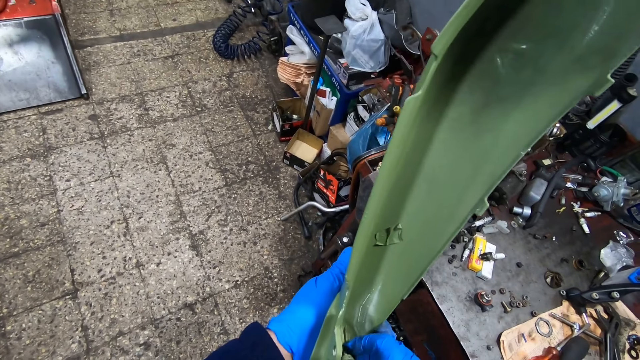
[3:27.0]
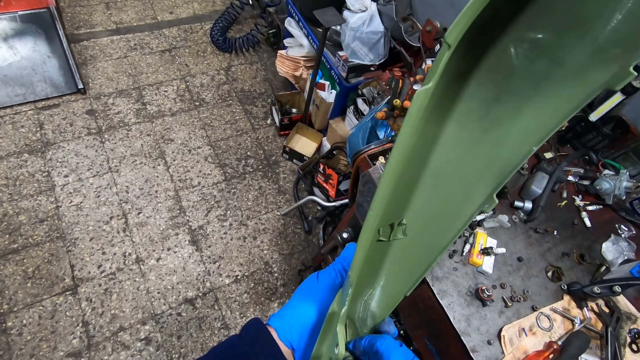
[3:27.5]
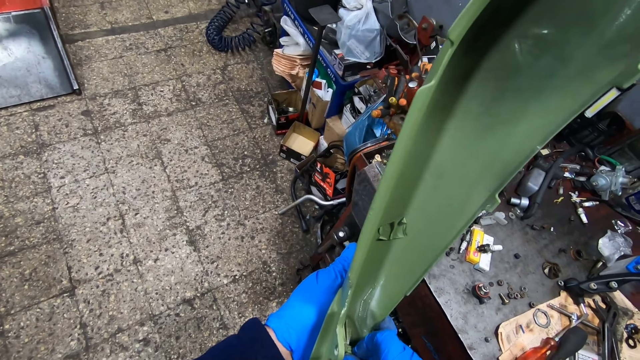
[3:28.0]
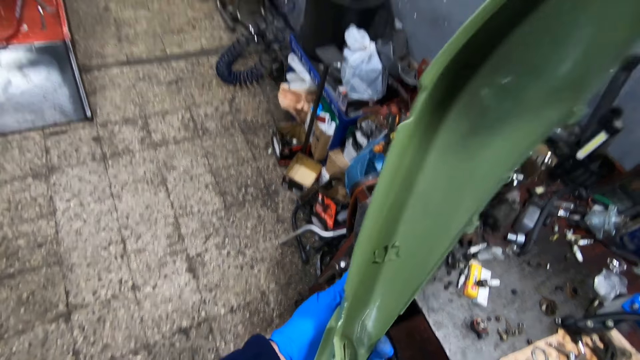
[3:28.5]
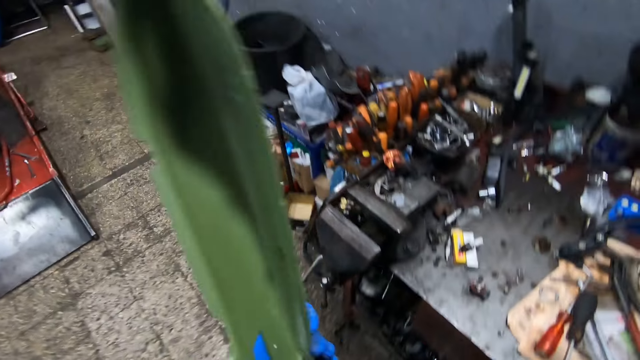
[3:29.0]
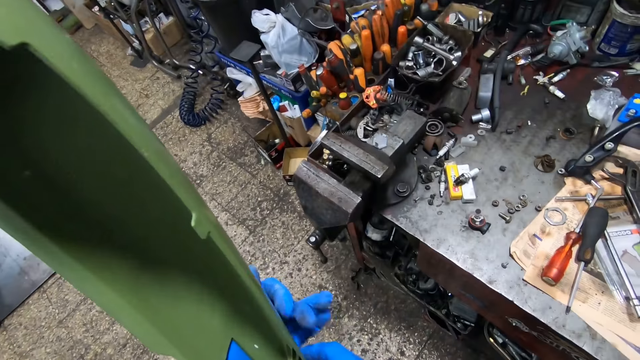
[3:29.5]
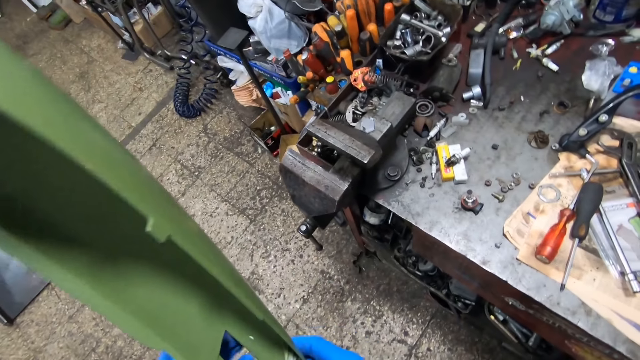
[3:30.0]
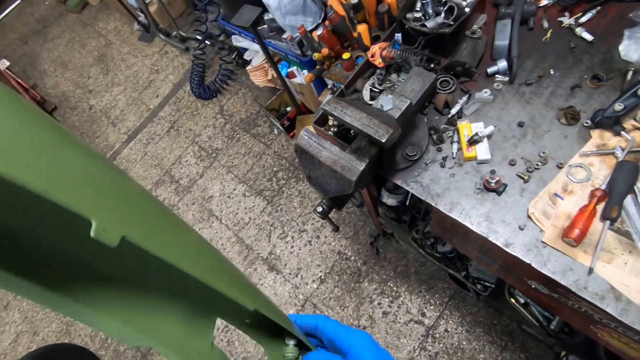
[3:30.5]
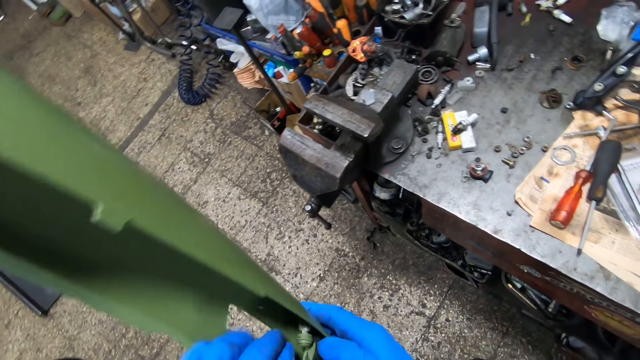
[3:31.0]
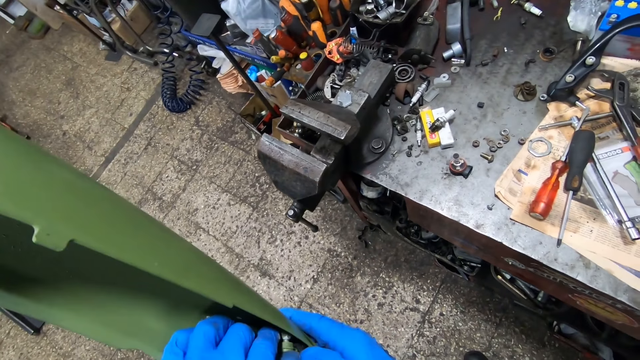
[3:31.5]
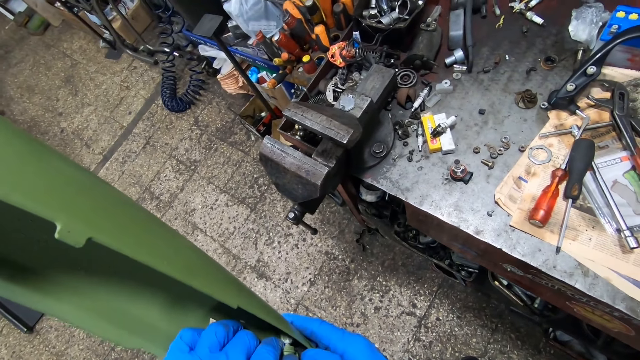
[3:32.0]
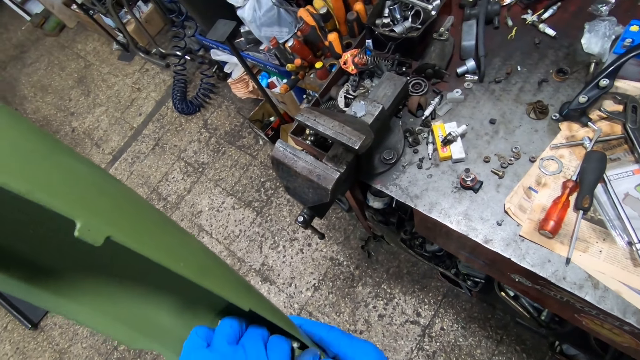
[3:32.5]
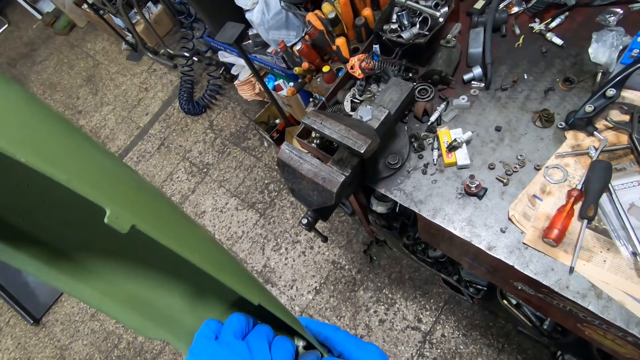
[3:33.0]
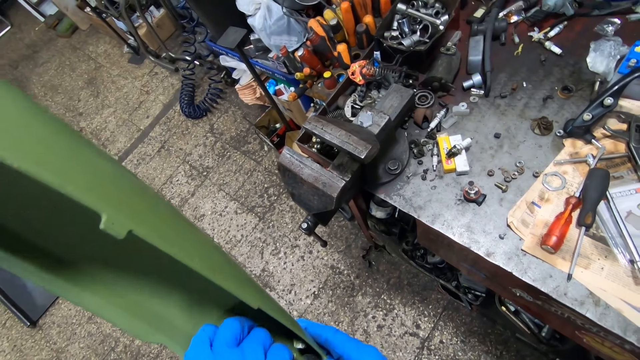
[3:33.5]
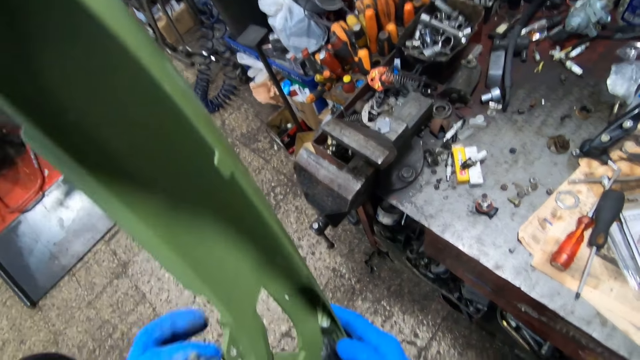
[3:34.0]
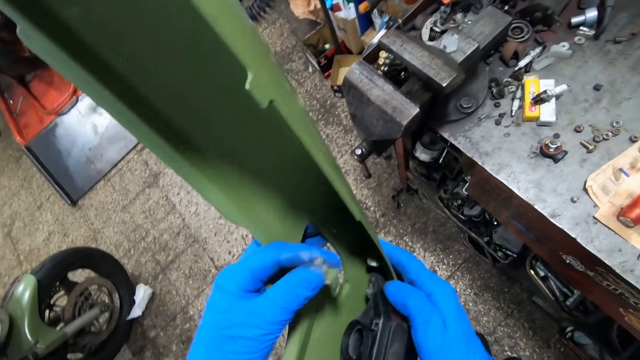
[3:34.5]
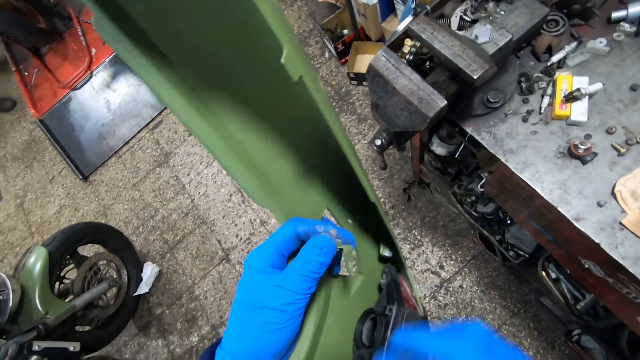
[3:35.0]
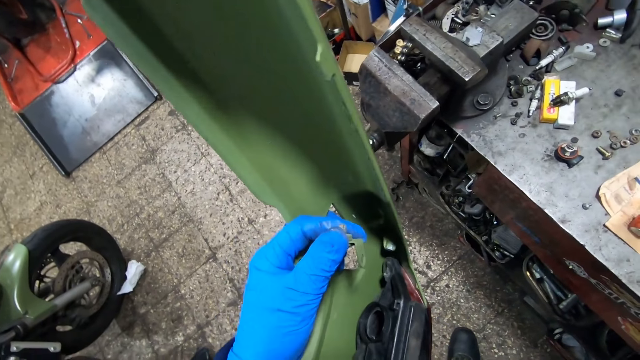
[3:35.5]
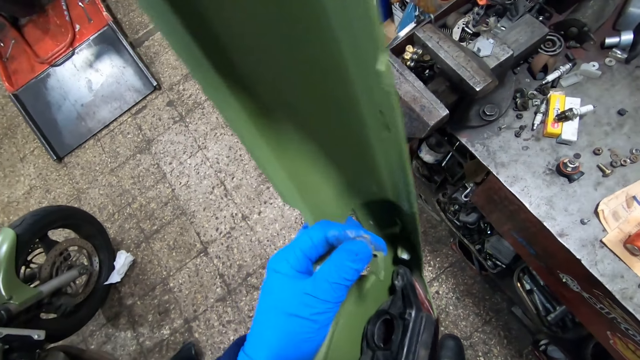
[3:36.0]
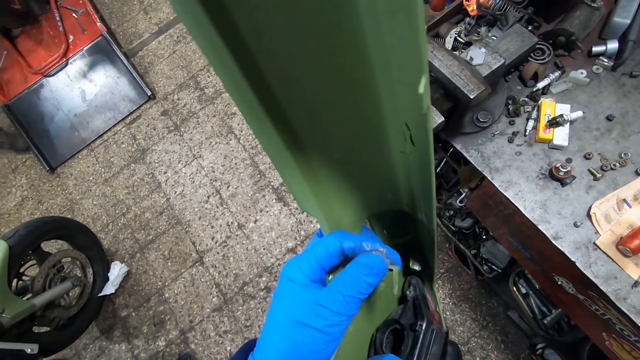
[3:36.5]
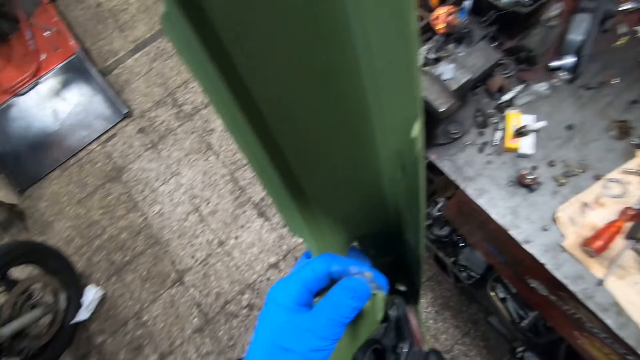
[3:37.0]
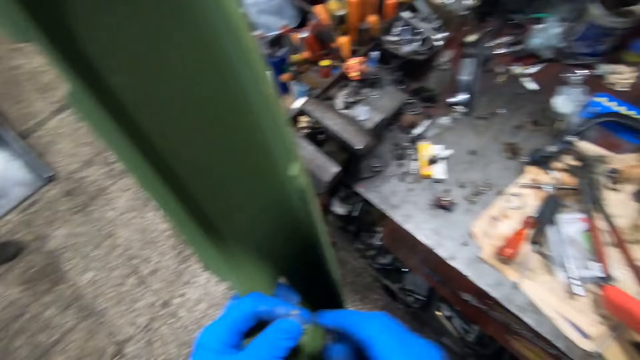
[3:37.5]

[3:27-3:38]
The camera wearer puts the clip inside the rear fender with his right gloved hand. He picks the clip from the rear fender with his gloved left hand. He holds the motor bike part with his hands. A man walks on the floor.

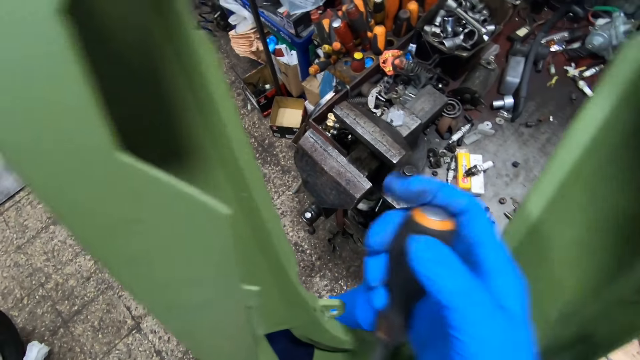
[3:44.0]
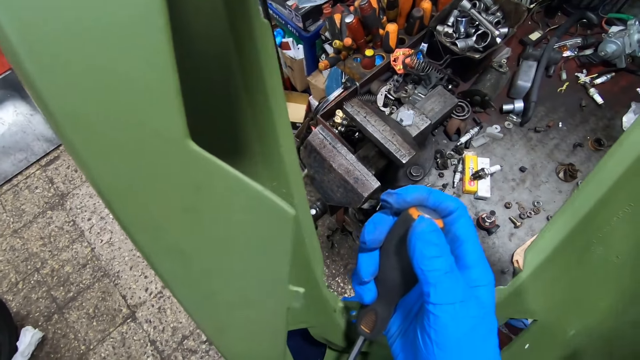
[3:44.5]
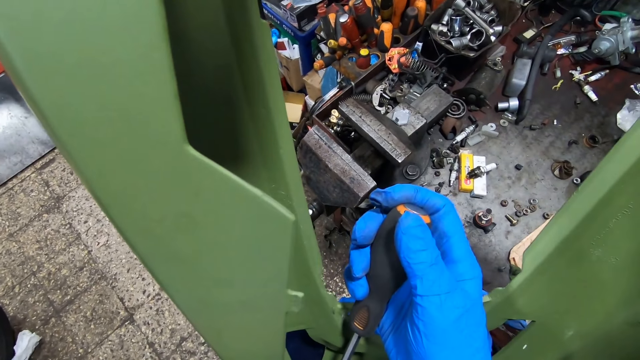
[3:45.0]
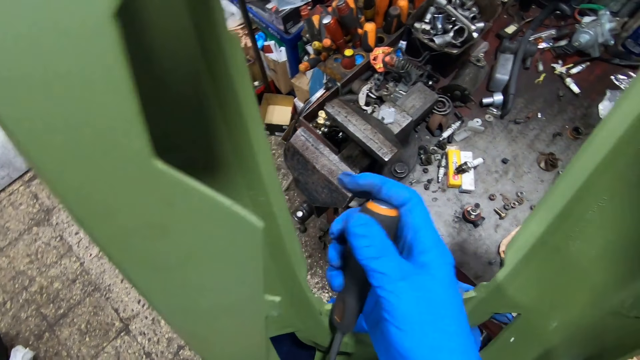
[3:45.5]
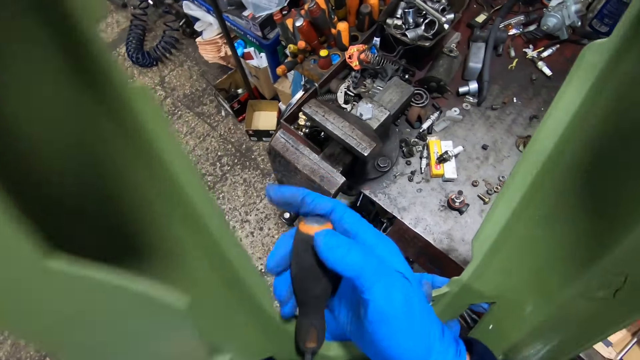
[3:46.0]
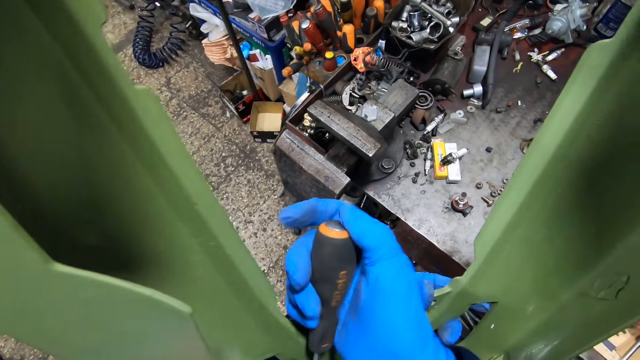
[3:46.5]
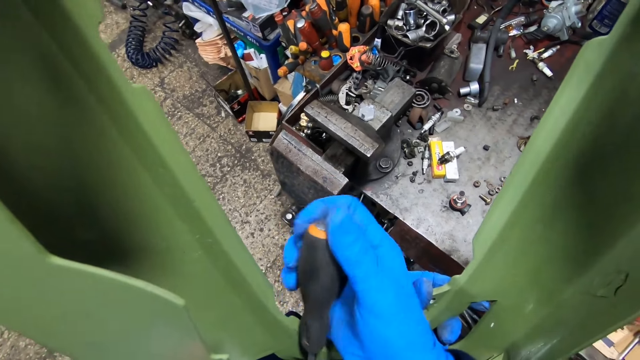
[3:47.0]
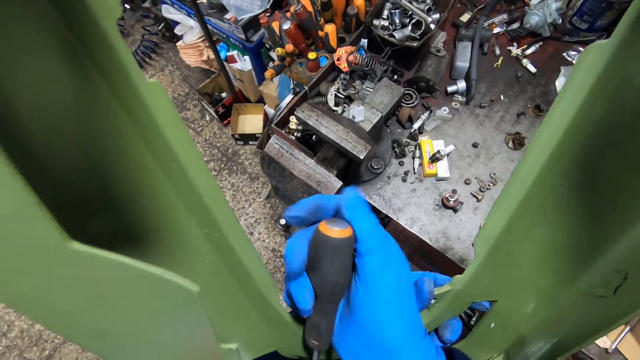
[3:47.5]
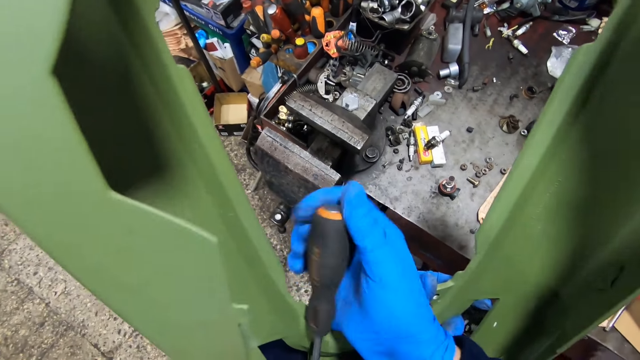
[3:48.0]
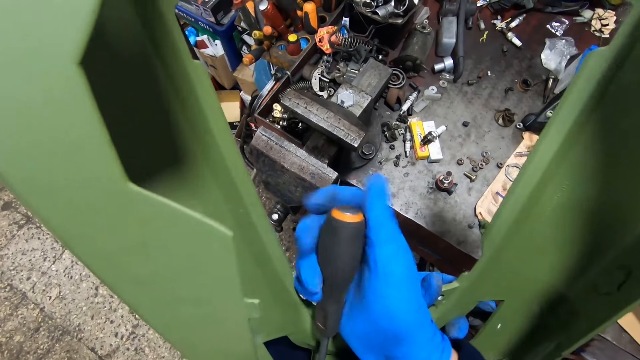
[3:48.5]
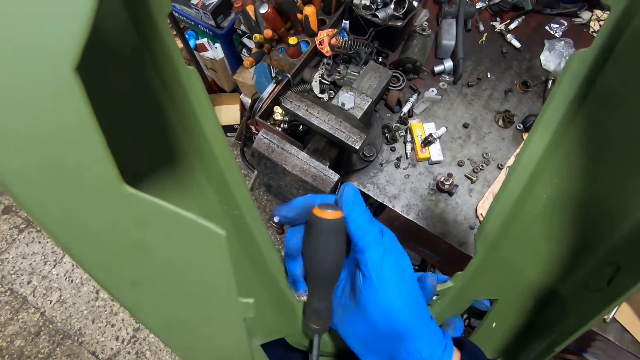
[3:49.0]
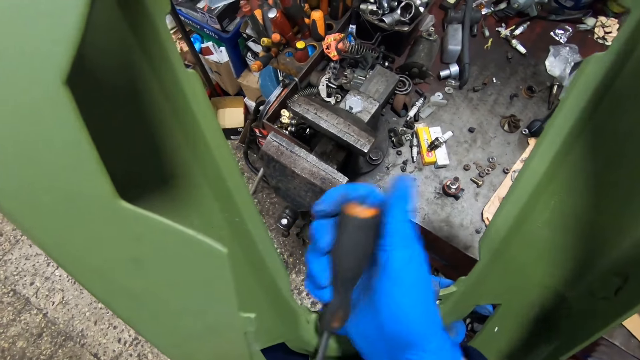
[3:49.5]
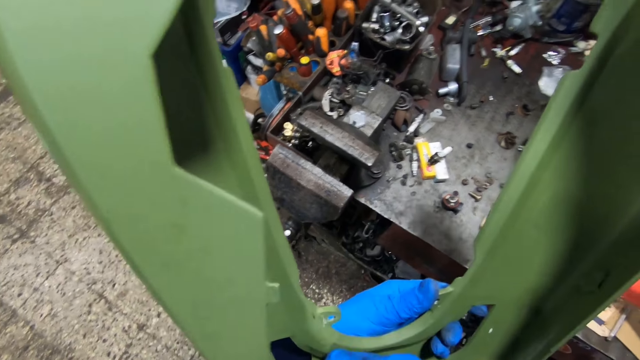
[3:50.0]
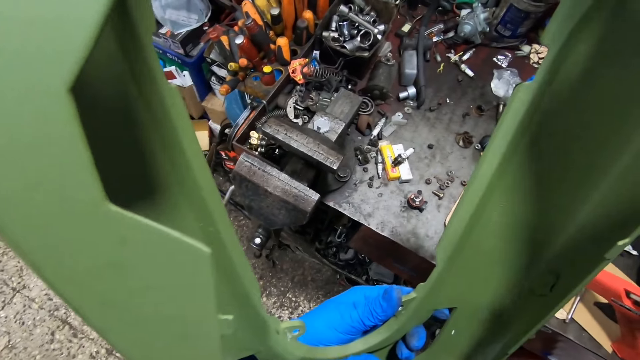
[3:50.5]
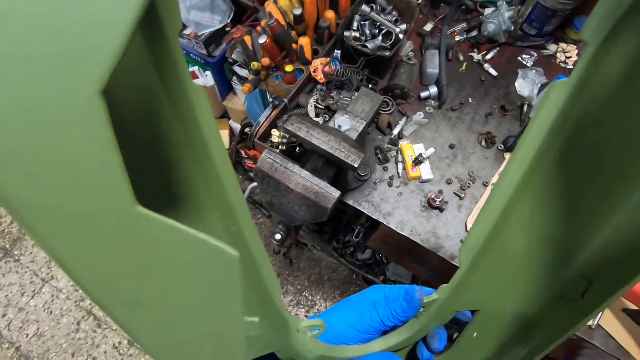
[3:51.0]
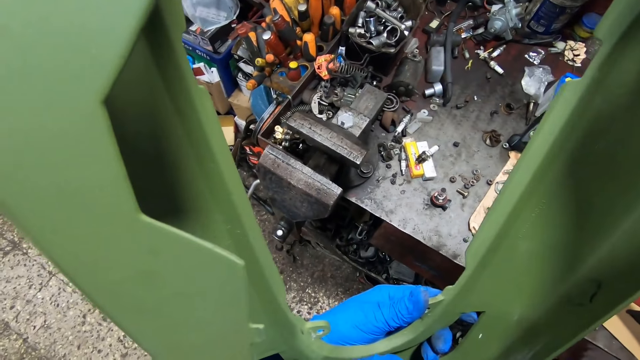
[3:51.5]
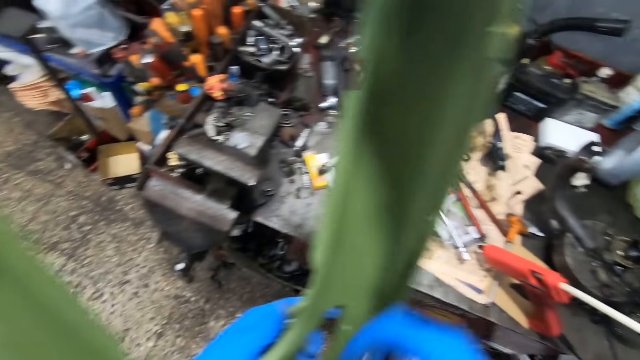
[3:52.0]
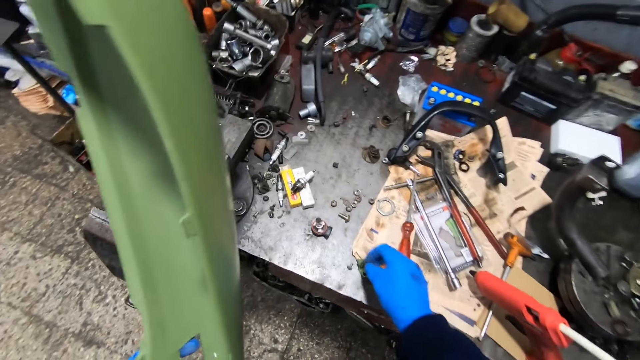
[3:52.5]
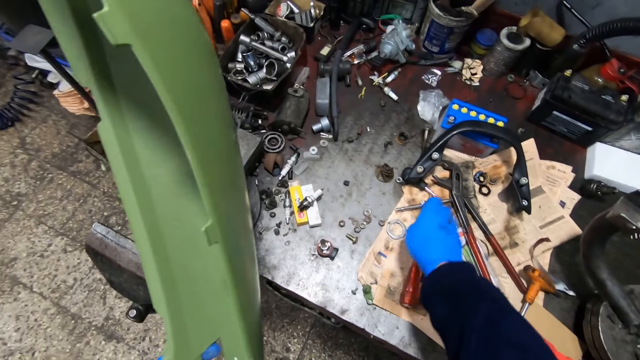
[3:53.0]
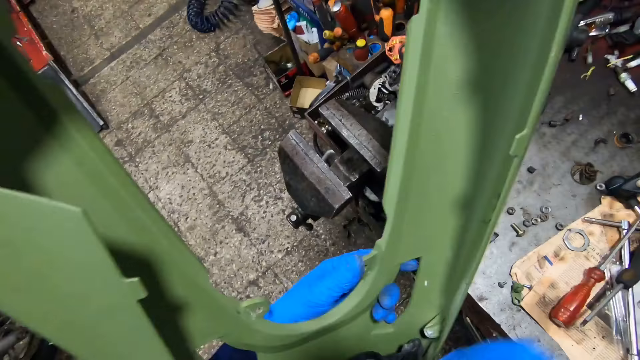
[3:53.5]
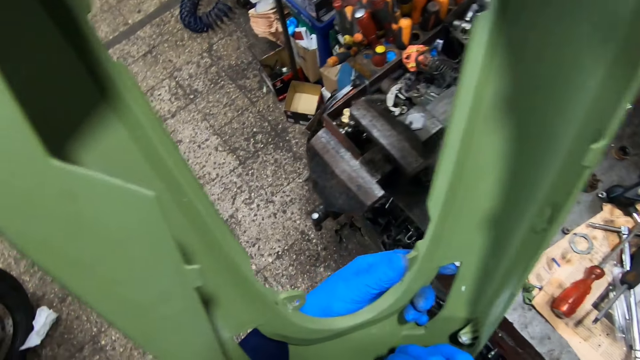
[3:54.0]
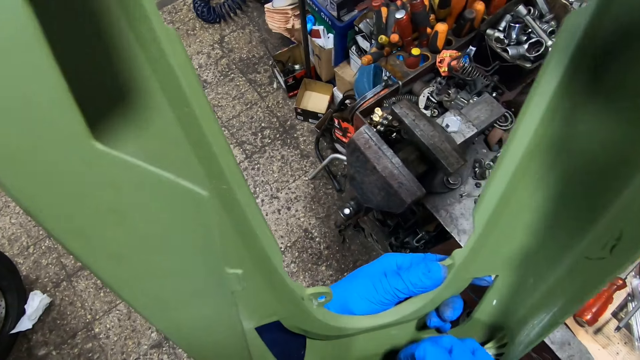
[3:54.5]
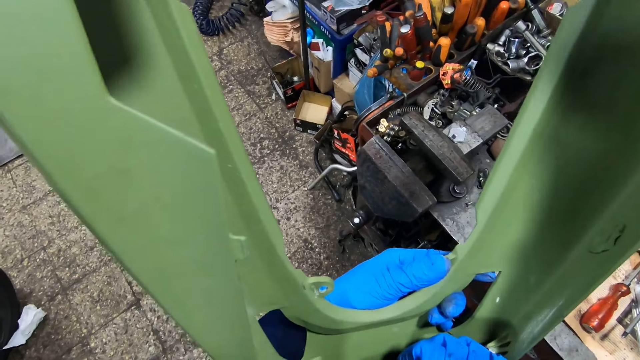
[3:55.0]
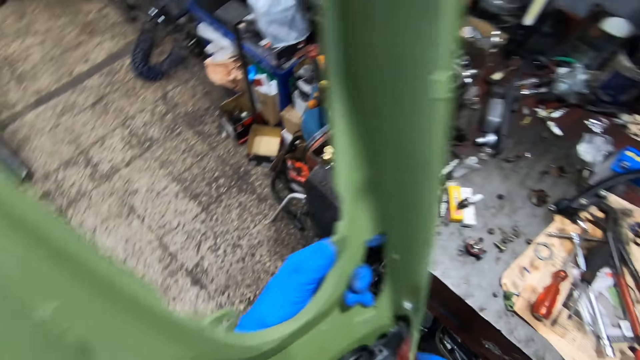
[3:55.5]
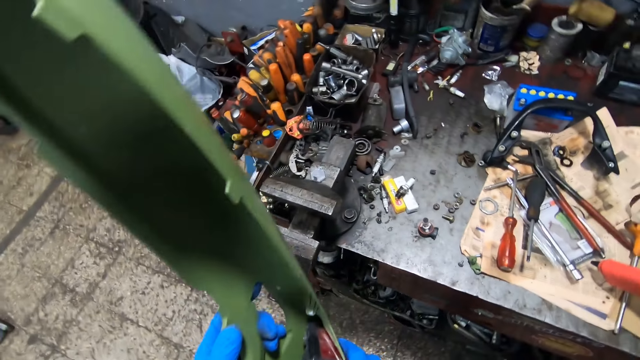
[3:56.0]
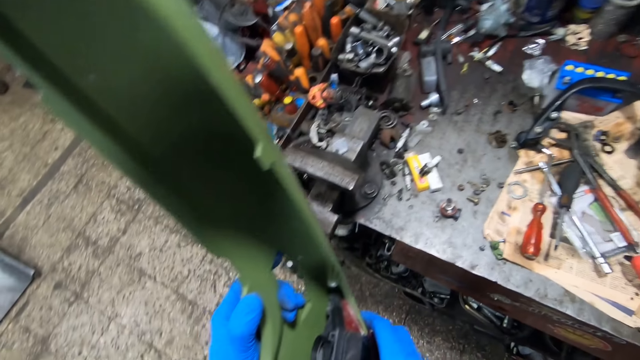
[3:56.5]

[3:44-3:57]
The camera wearer opens the screw in the motor bike part. He drops a screw on the tool bench with his gloved right hand. He drops the screwdriver on the tool bench with his gloved right hand. He holds the motor bike part with his hands.
